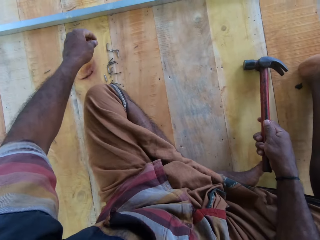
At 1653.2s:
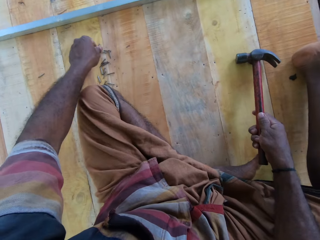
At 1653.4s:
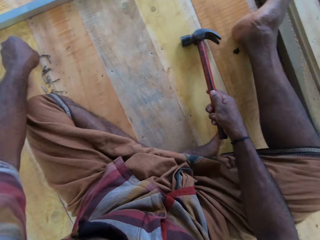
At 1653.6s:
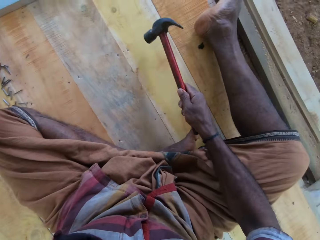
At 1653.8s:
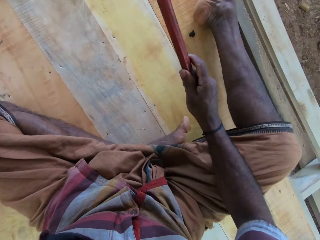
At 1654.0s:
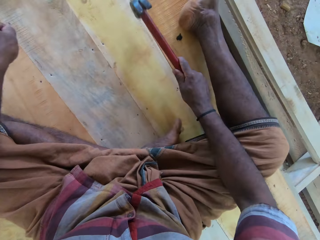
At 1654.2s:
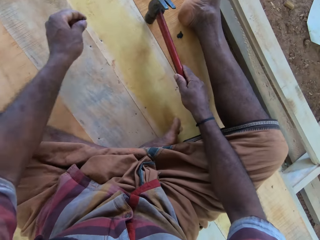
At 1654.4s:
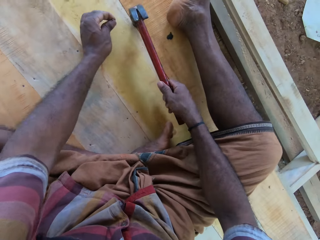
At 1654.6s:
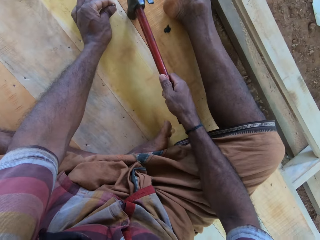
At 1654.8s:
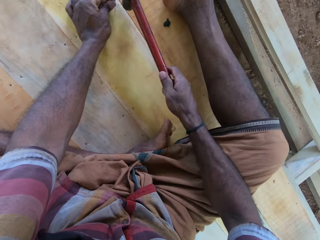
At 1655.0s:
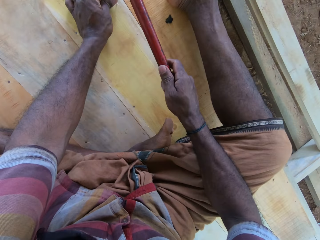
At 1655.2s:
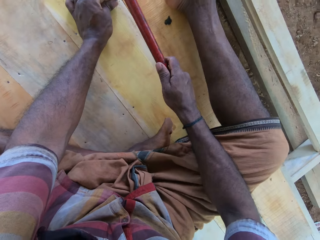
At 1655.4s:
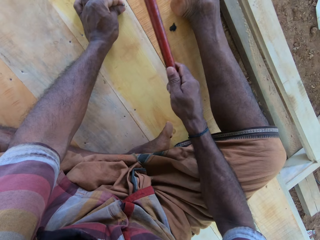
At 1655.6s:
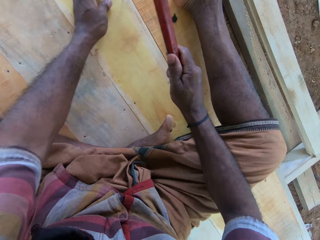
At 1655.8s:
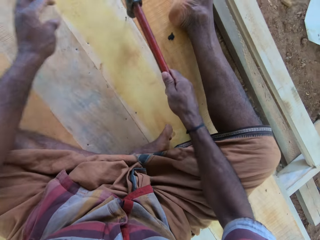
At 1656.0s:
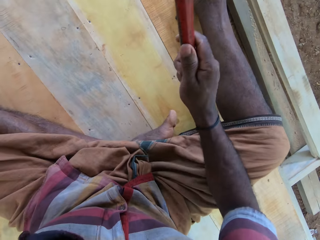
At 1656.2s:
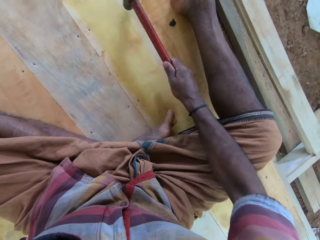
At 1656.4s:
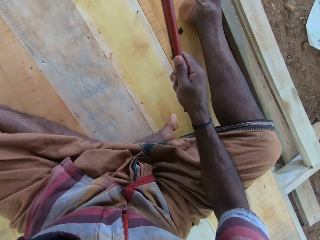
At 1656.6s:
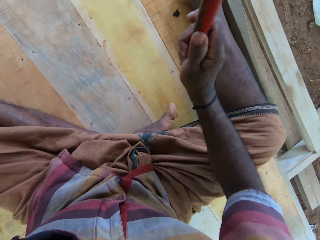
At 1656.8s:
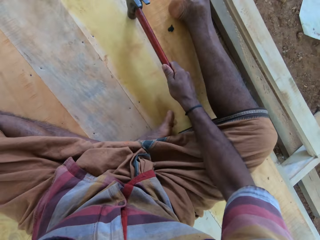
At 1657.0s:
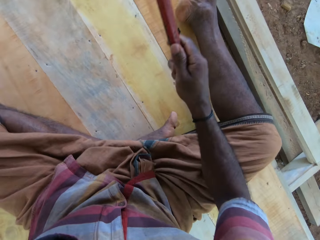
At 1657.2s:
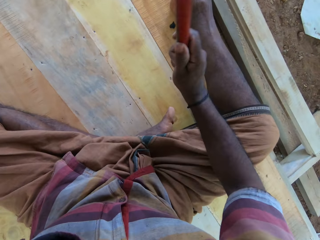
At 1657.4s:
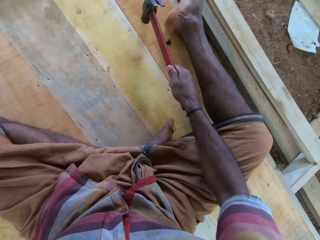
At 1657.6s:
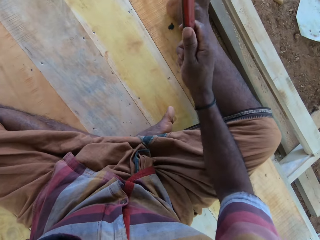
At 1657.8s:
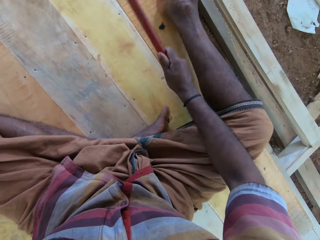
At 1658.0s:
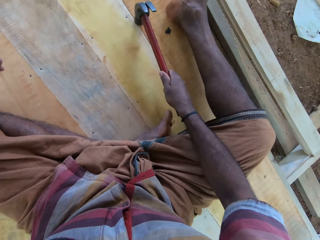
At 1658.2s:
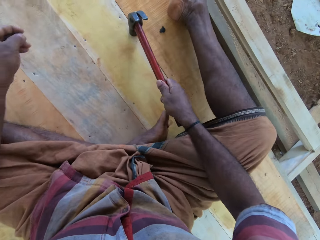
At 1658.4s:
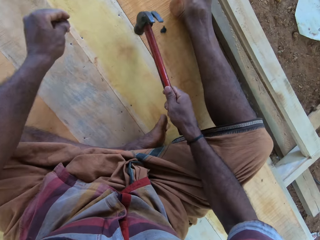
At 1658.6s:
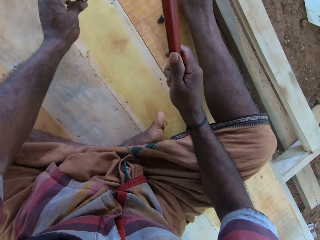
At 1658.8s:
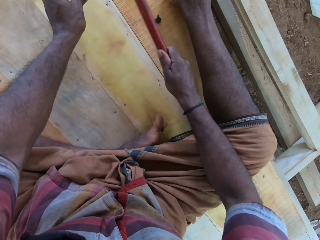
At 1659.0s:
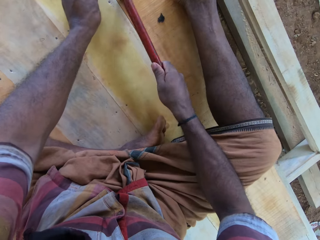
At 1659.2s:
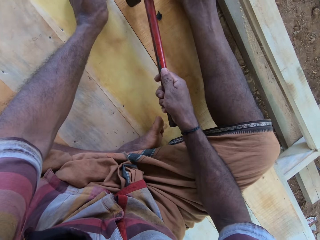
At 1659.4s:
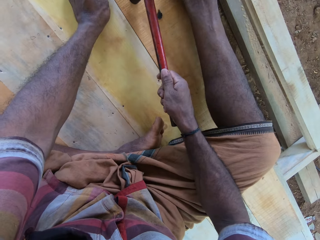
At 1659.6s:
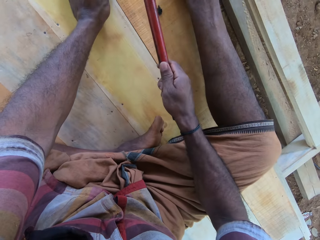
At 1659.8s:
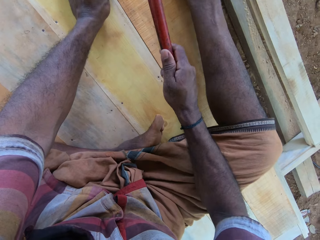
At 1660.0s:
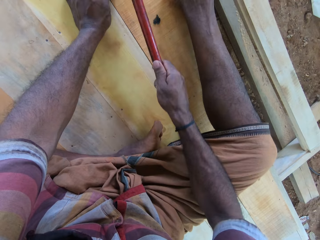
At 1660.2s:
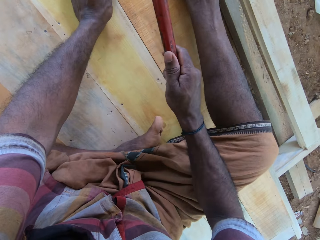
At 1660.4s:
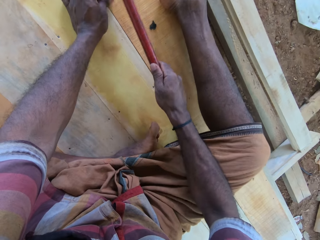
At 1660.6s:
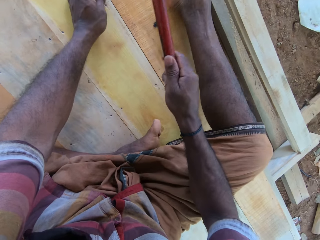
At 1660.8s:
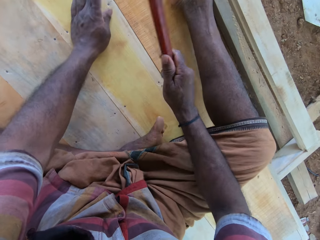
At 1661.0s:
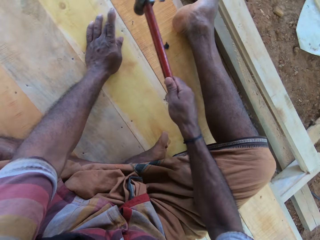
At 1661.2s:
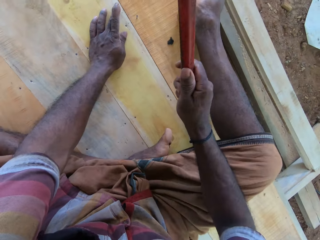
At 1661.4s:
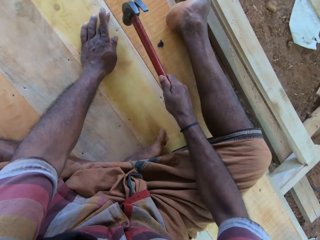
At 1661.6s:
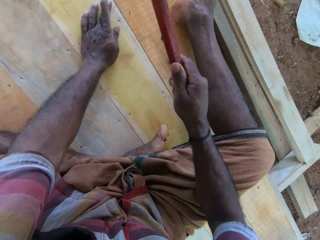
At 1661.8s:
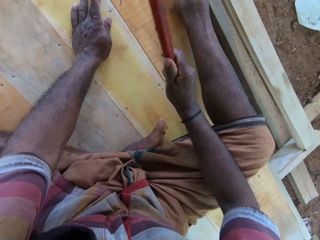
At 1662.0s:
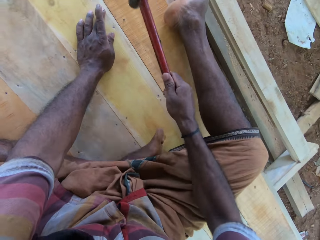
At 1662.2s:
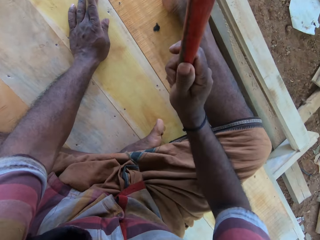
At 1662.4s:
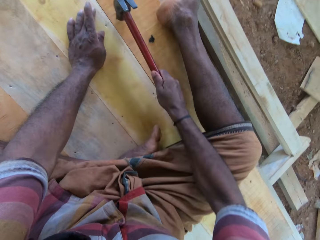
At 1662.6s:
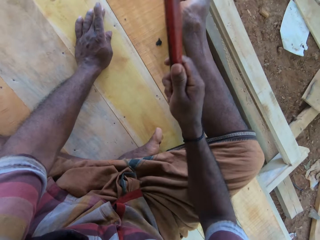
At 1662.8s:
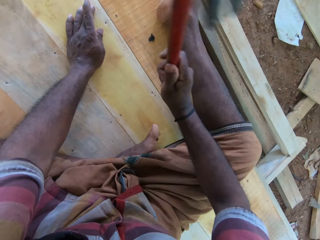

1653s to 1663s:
The camera wearer picks a nail. They nail the nails on the board. They pick a nail and hammer the nail.

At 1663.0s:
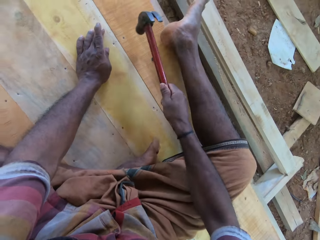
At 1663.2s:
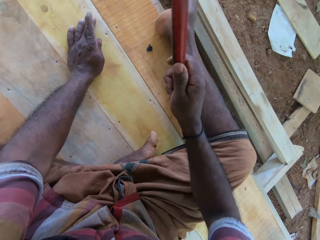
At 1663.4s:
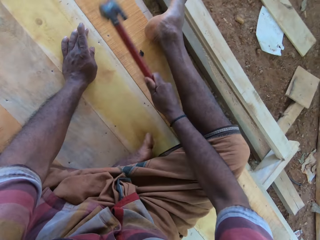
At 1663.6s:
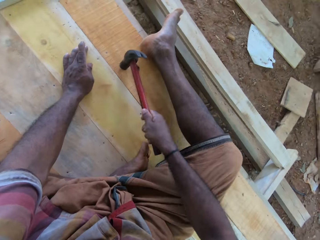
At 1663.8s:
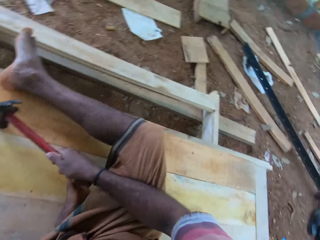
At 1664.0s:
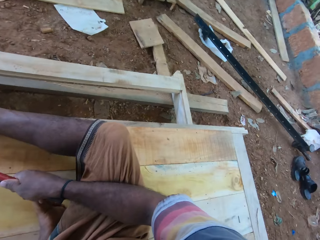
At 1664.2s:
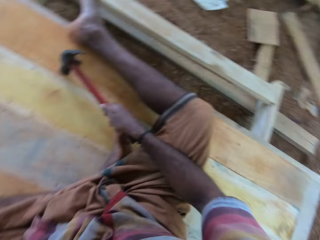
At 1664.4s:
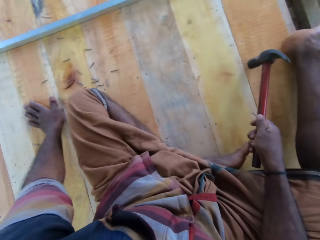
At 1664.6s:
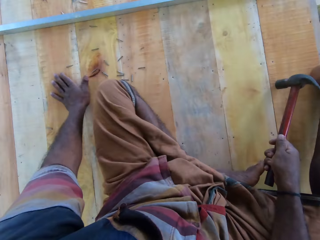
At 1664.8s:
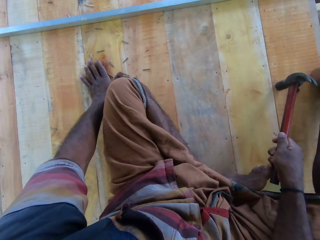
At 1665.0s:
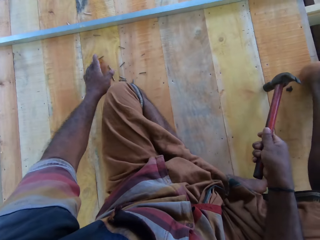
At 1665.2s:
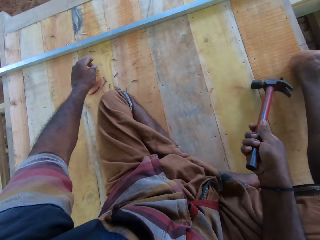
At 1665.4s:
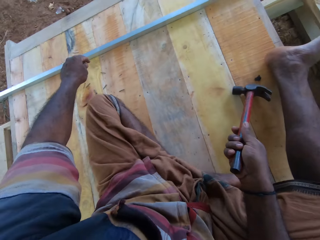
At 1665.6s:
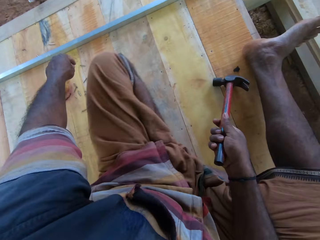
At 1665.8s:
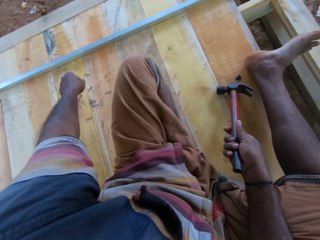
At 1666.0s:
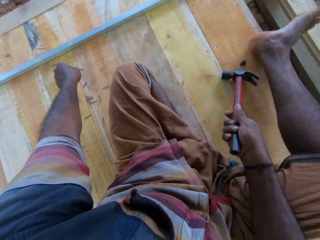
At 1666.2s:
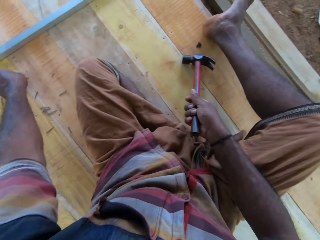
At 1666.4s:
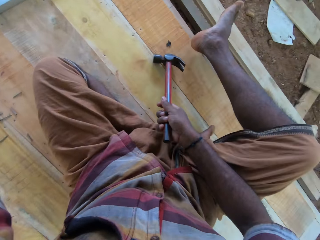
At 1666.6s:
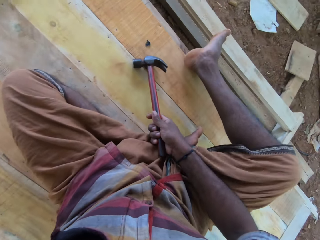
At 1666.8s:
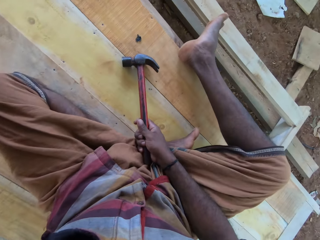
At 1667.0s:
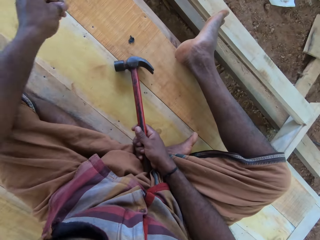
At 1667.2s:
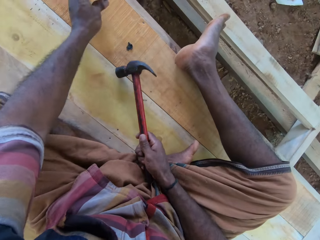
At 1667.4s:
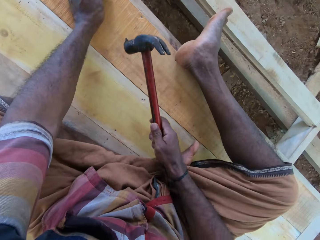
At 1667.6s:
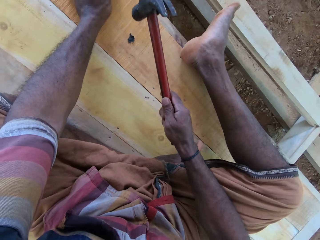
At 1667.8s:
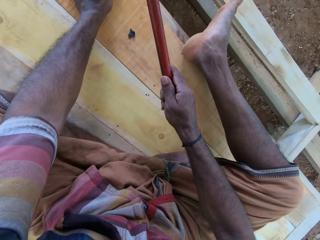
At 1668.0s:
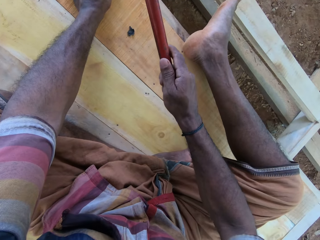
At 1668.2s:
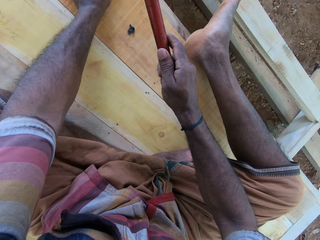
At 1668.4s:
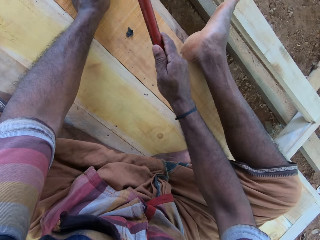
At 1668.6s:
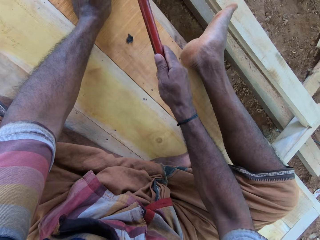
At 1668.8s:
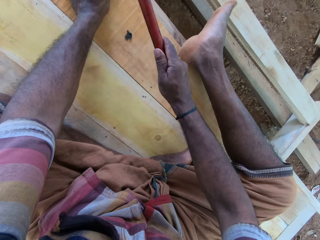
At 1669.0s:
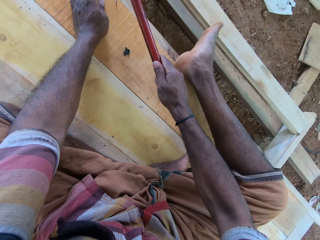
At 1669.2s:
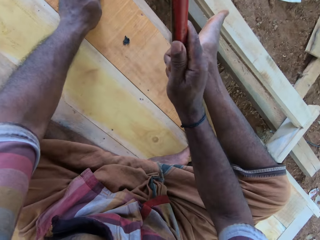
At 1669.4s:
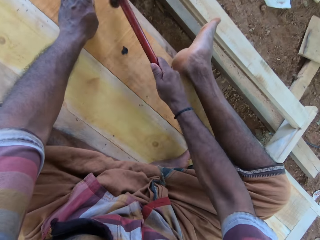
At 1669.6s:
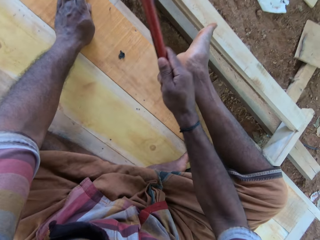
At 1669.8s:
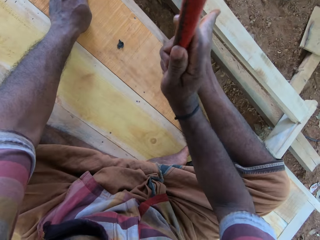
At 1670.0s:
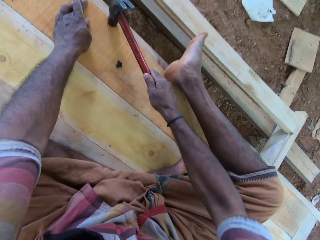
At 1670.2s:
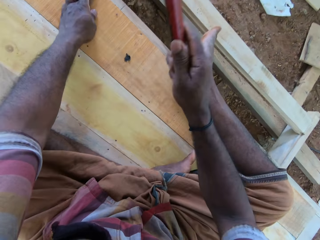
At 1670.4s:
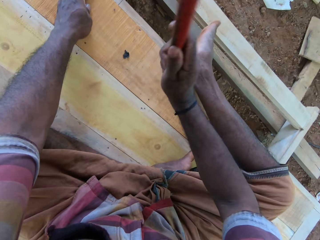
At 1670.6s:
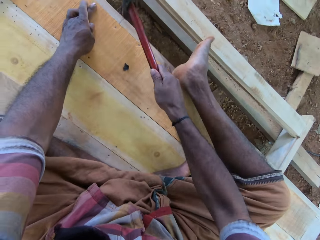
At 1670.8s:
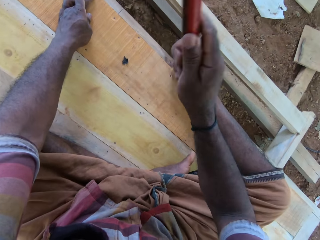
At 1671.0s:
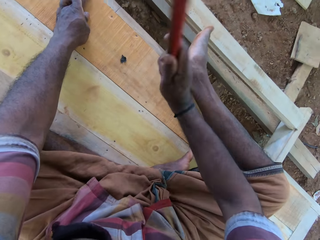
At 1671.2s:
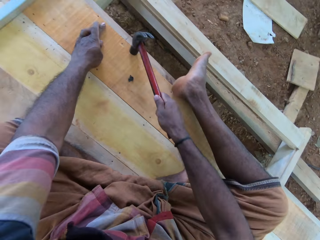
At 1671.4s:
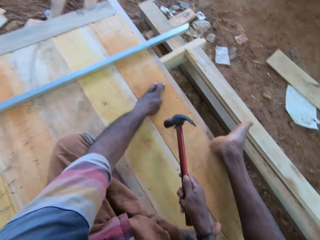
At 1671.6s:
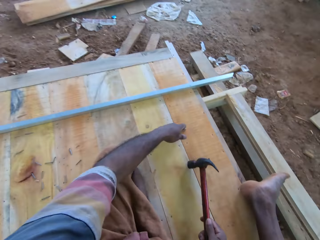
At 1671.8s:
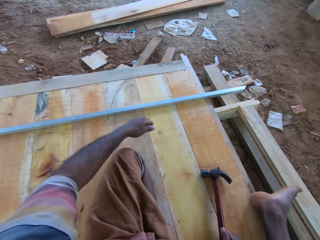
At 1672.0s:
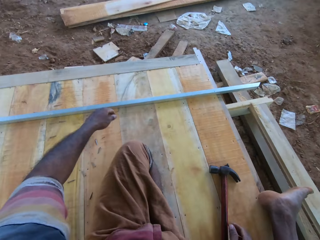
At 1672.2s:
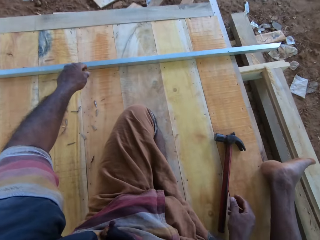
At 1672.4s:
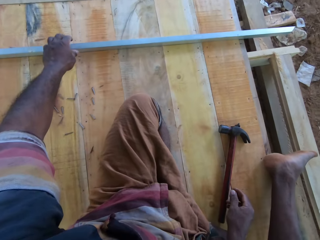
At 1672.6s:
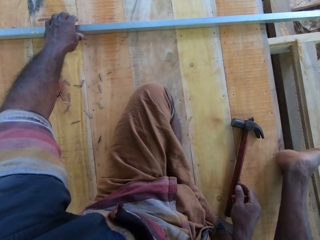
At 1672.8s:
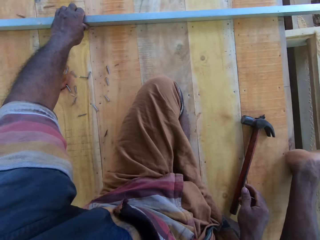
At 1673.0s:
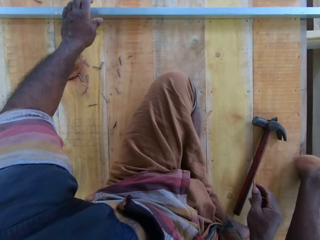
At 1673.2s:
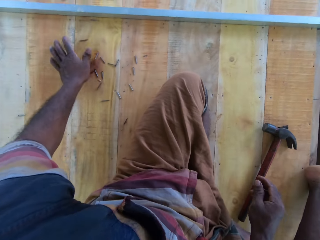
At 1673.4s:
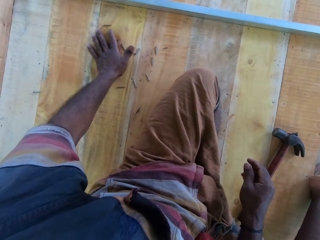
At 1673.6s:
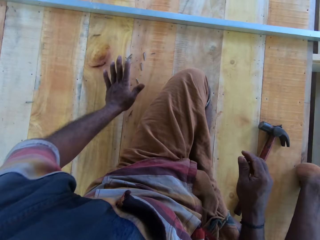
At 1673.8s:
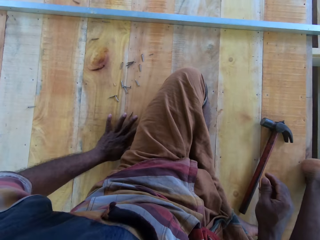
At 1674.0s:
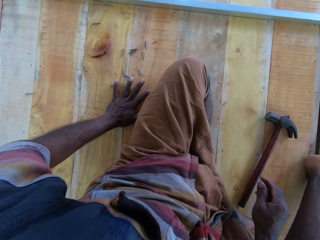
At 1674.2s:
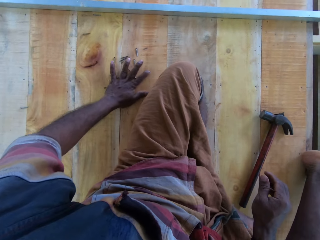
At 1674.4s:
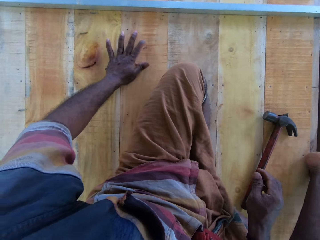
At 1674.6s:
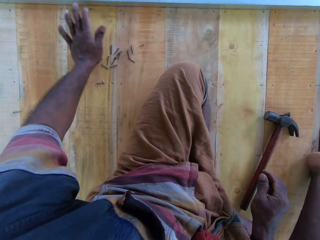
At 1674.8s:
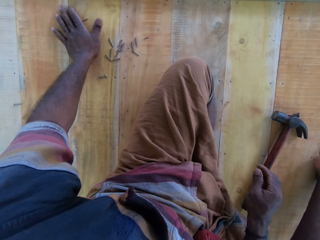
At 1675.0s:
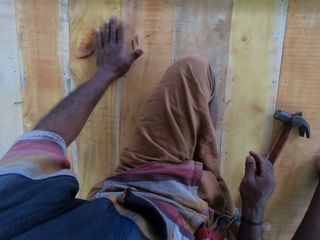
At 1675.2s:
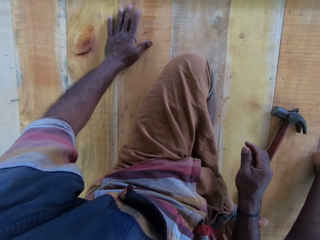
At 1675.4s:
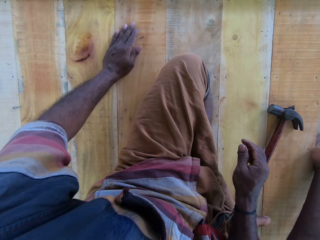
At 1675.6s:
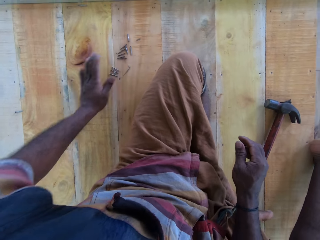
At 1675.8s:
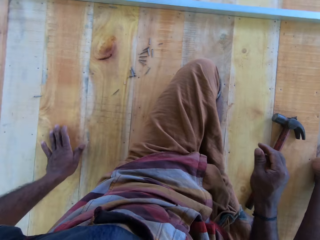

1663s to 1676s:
The camera wearer looks around the workshop. They pick a nail. They nail the nails on the board. They place the hammer down. They touch the wood piece. They assemble the nails and move the nails.
